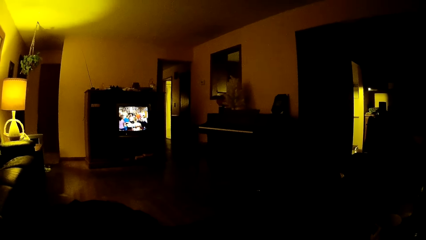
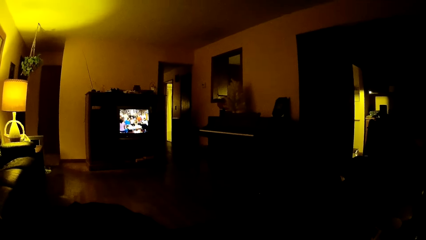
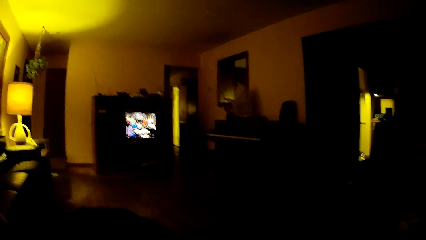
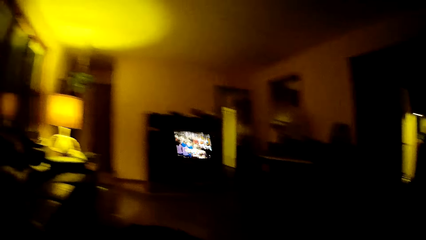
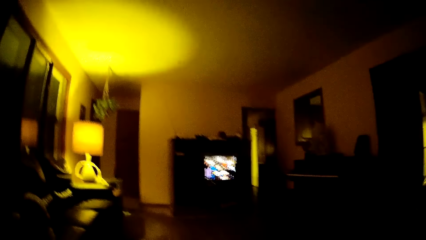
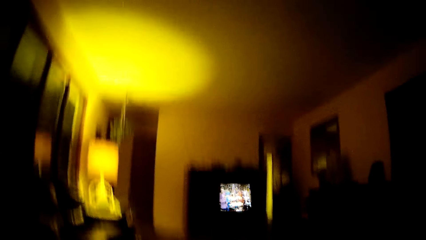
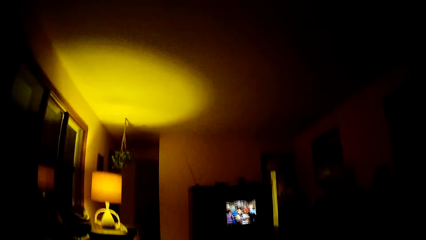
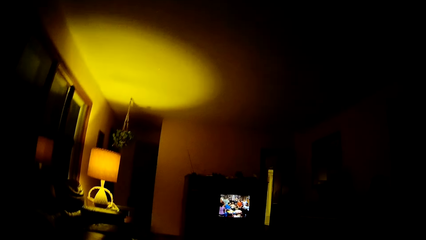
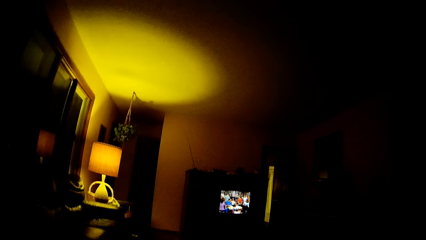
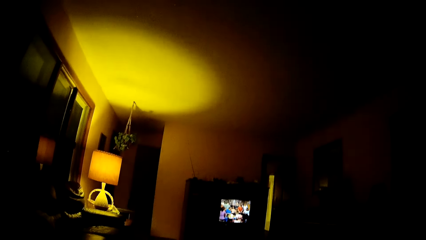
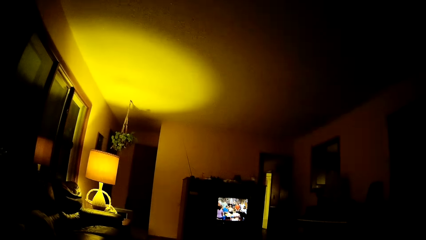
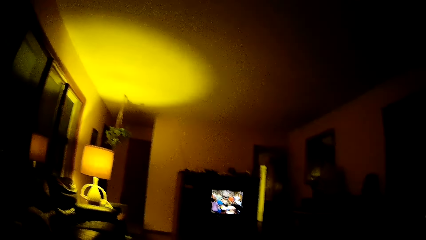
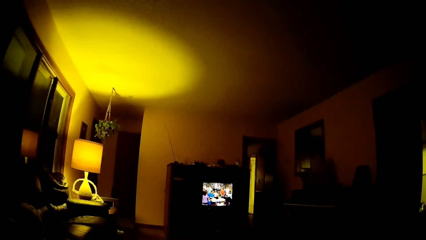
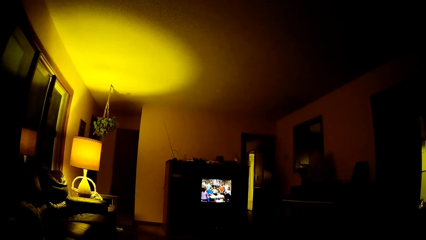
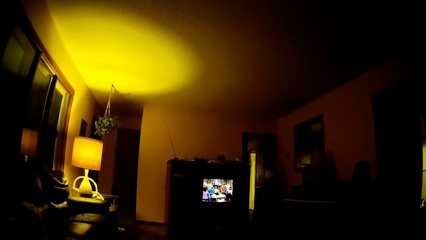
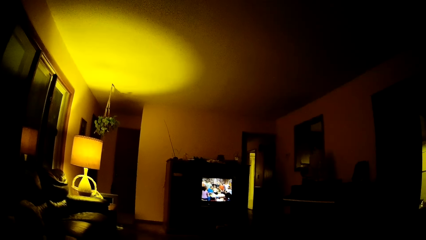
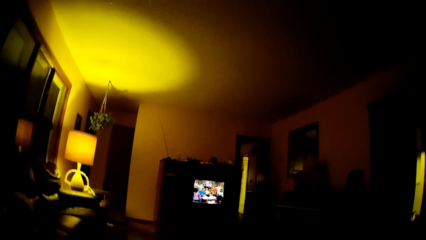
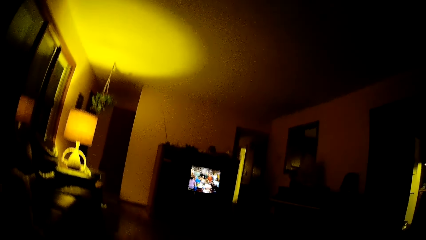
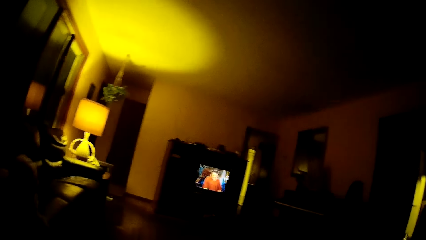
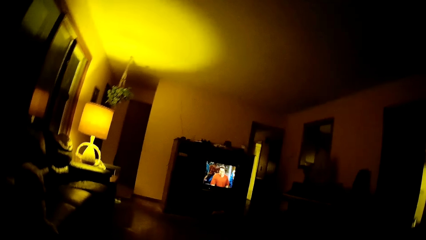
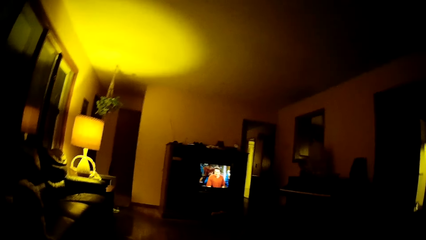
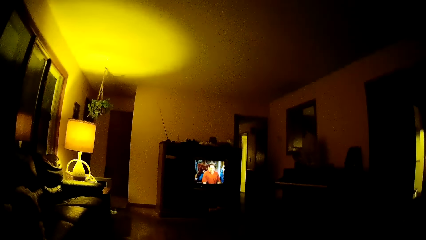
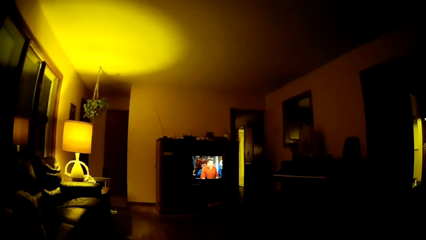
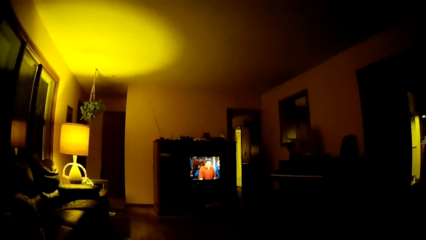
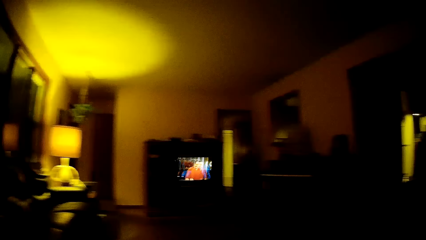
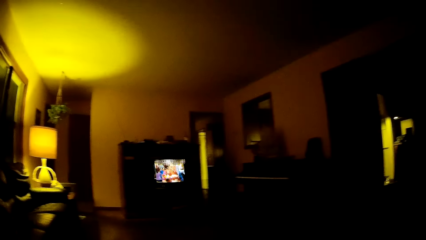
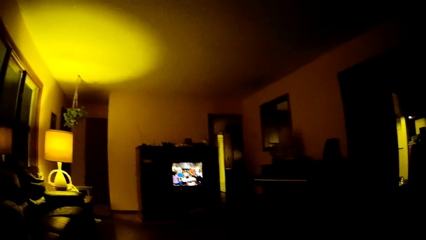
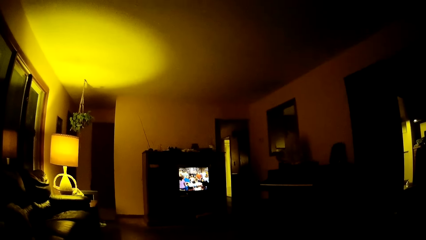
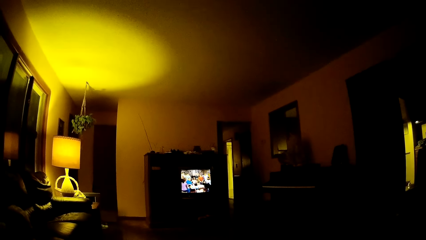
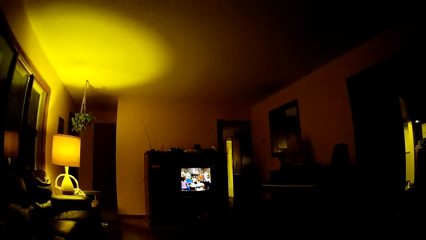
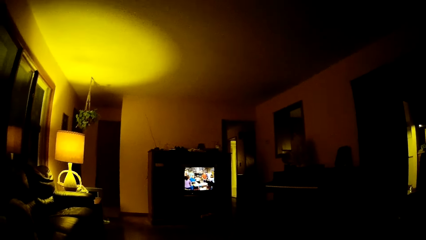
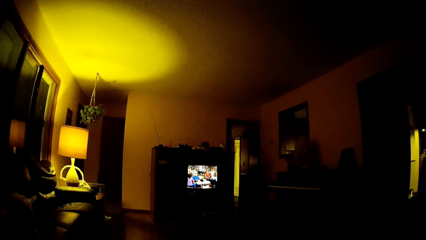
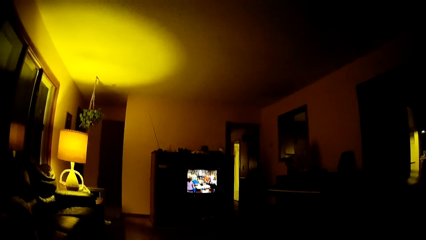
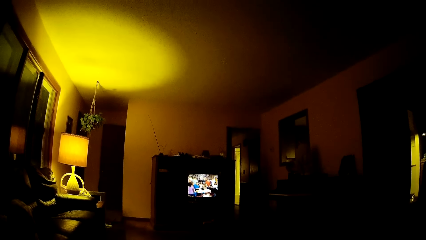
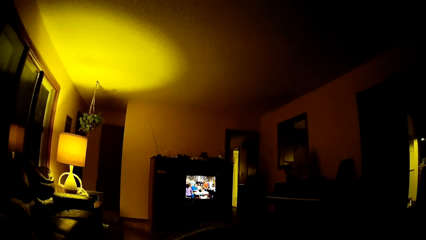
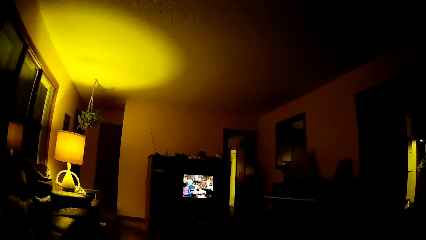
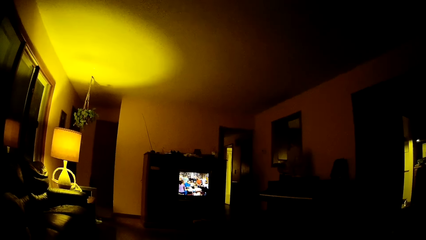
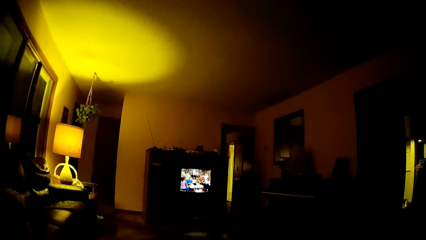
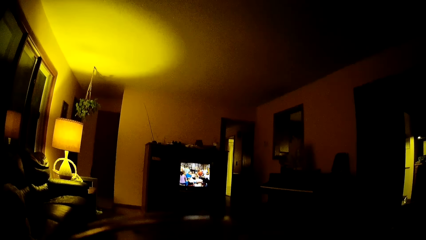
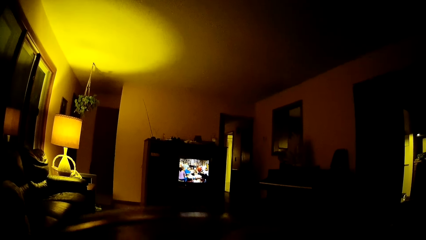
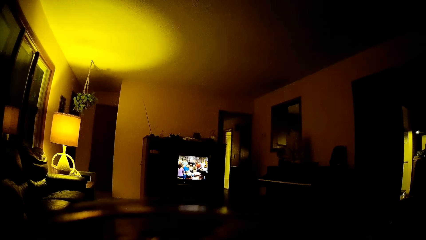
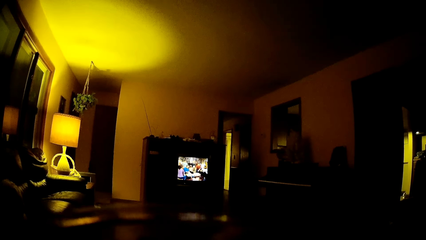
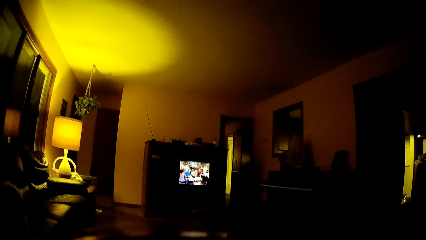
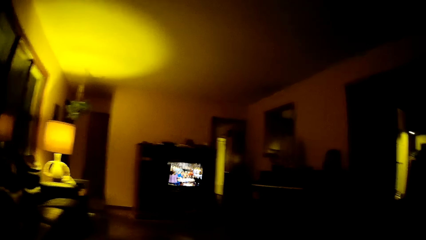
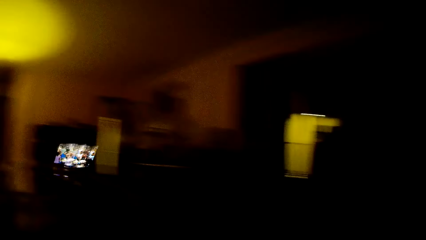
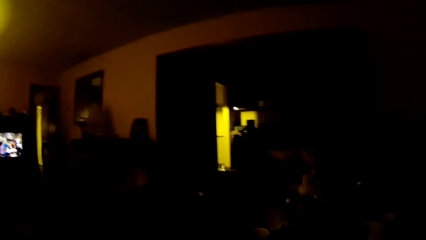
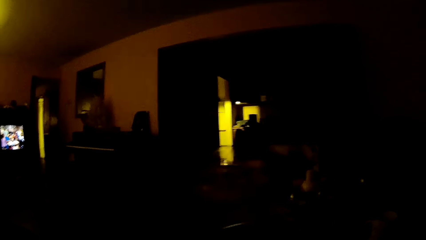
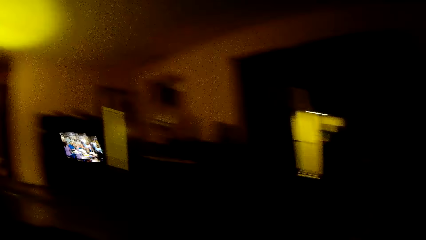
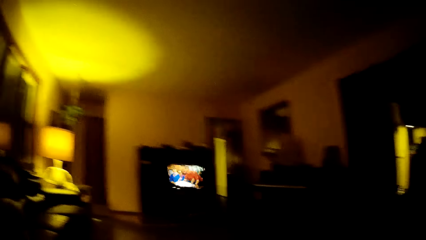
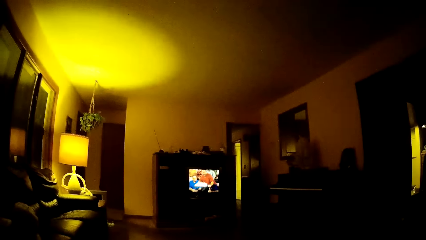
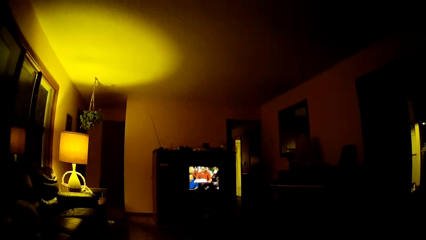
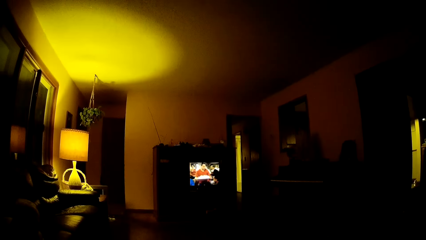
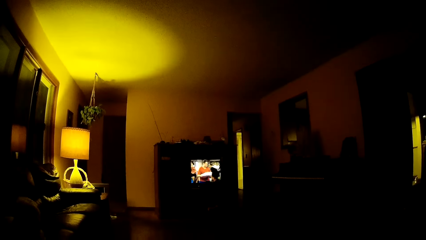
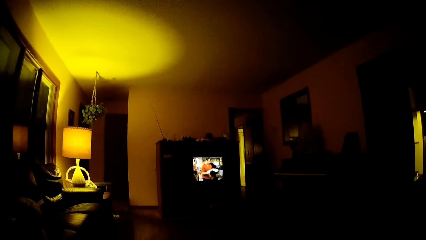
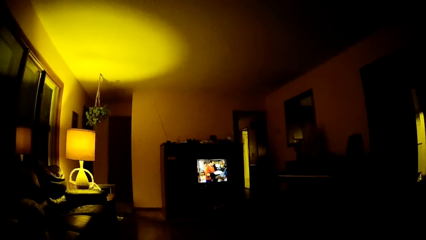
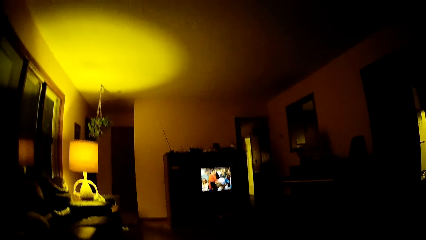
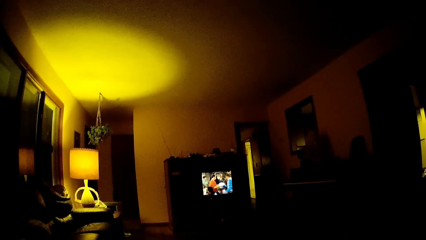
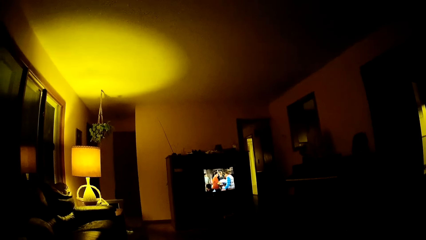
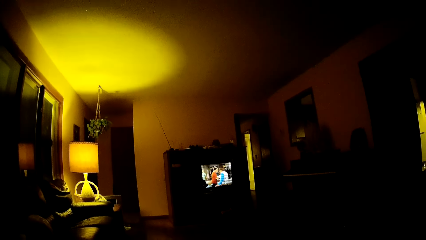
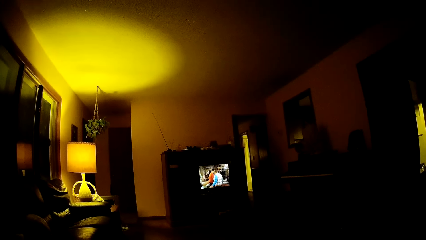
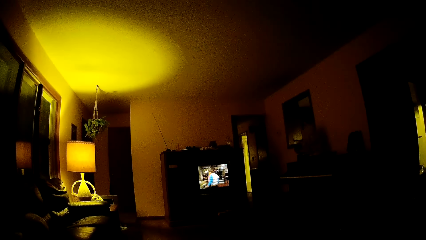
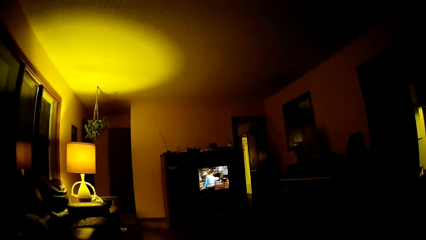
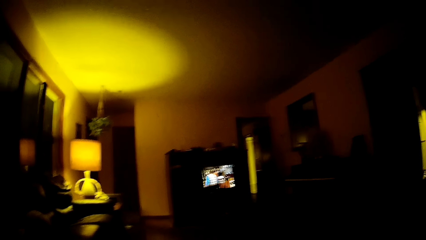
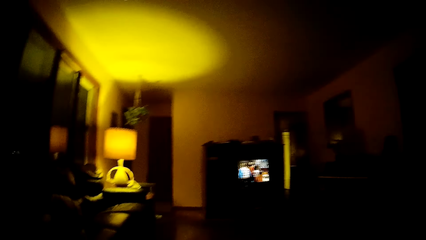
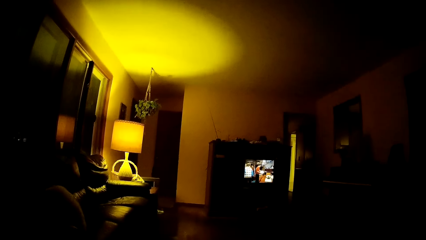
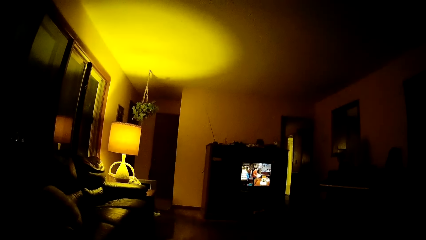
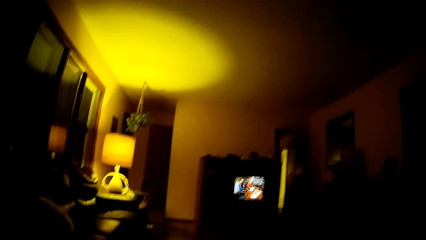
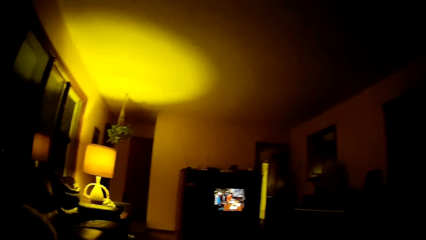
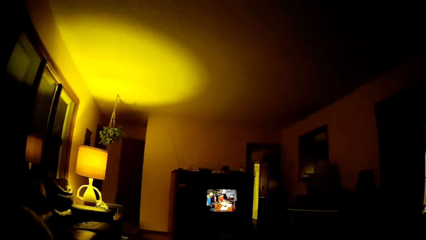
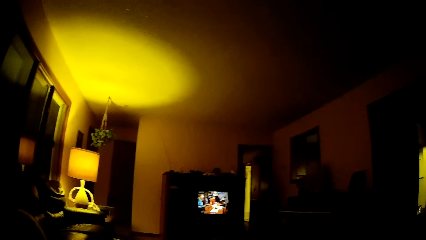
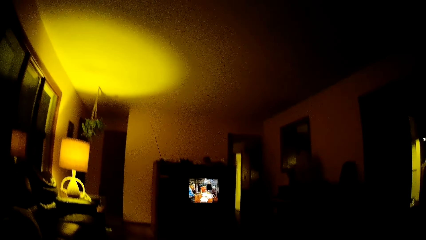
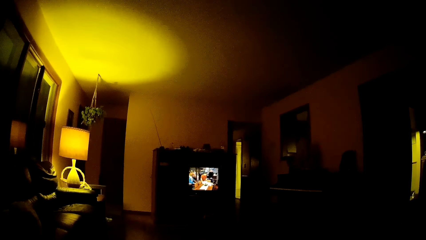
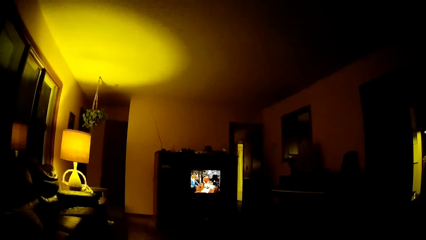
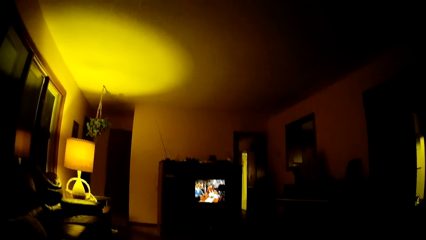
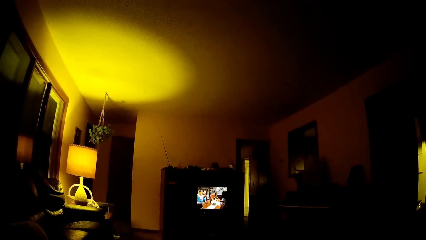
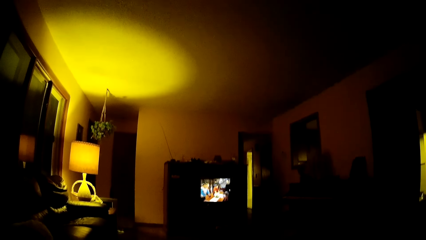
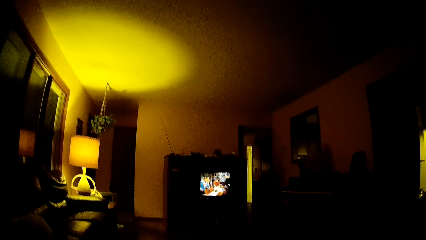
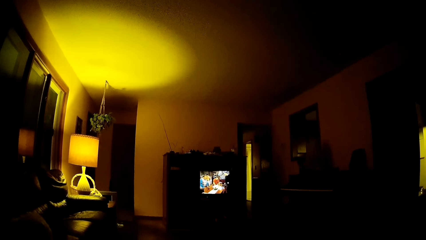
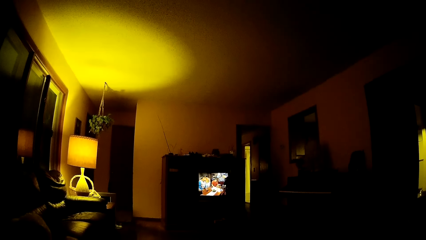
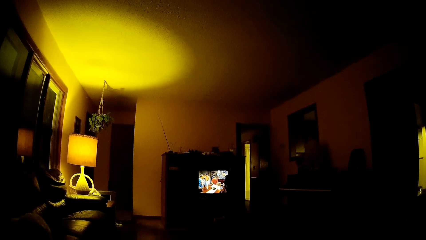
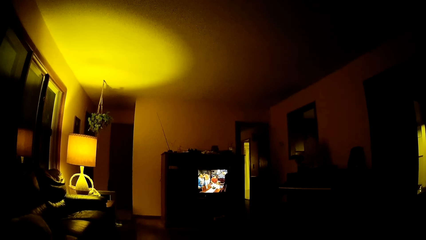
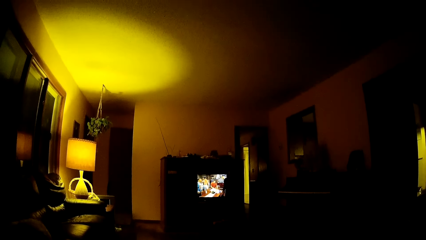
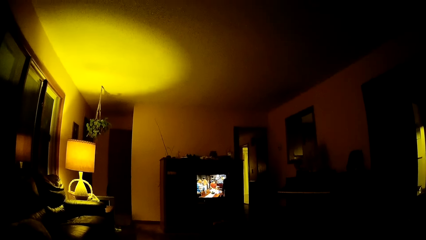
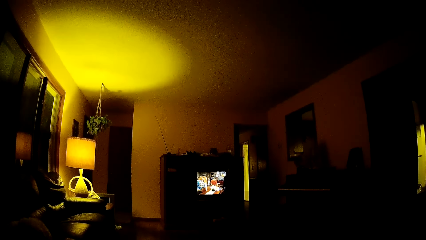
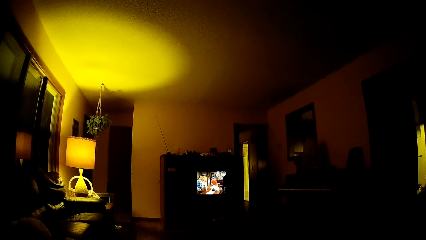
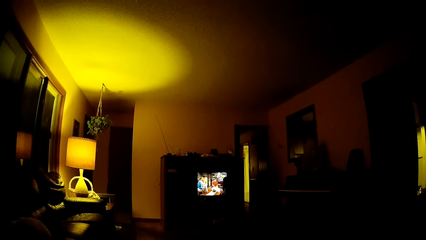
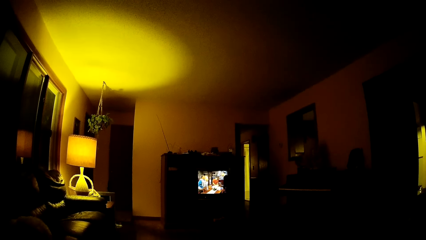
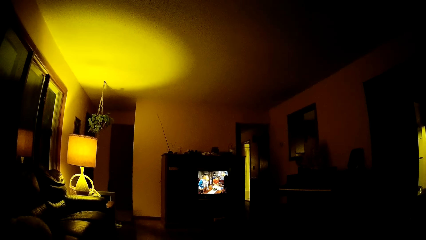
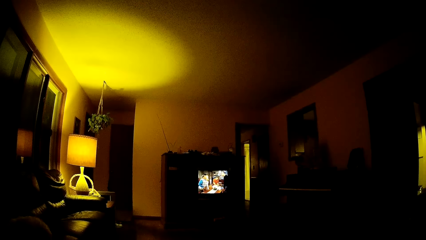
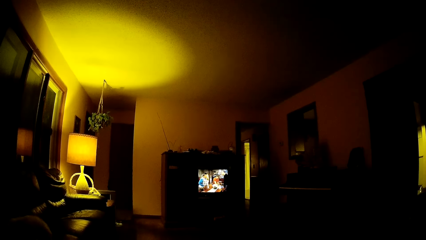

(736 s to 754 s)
The camera wearer watches television. He looks around. He watches television. He looks around. He watches television. He drinks from the glass cup in his right hand. He watches television. He places the glass cup on the table with his right hand. He moves his hand. He looks around. He watches television. He looks around. He watches television.
